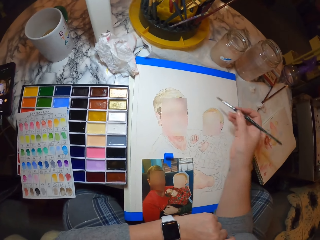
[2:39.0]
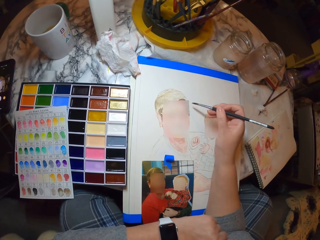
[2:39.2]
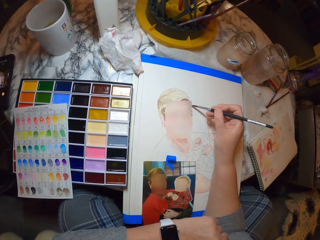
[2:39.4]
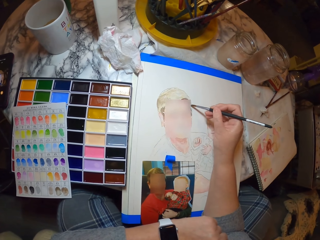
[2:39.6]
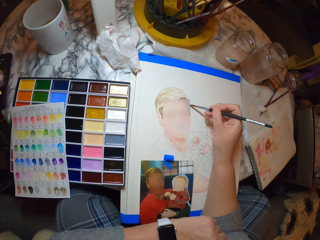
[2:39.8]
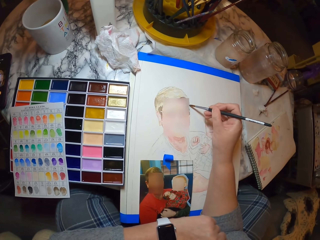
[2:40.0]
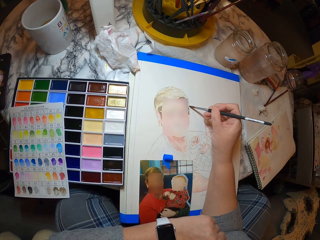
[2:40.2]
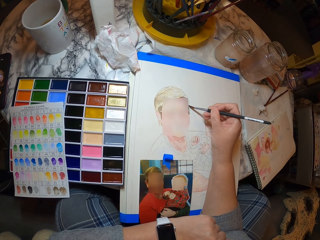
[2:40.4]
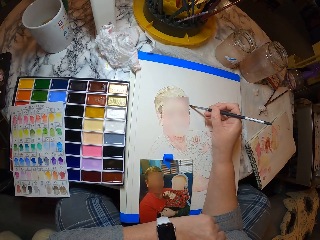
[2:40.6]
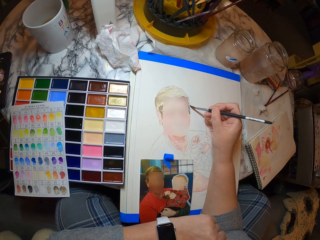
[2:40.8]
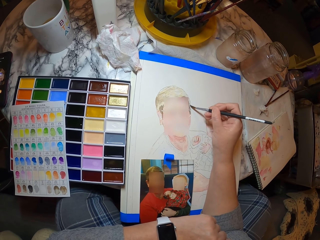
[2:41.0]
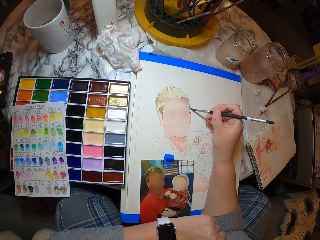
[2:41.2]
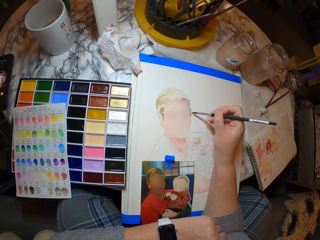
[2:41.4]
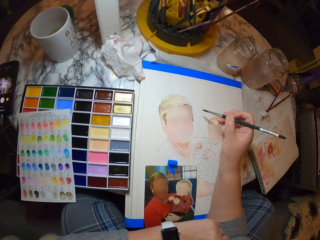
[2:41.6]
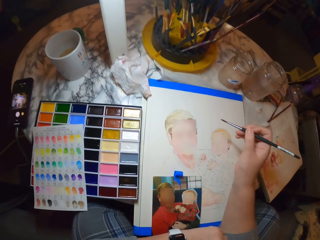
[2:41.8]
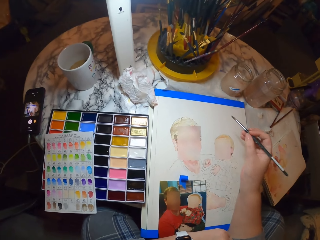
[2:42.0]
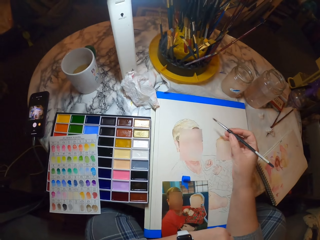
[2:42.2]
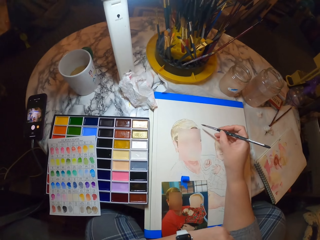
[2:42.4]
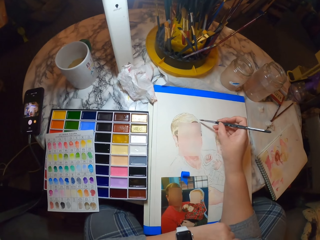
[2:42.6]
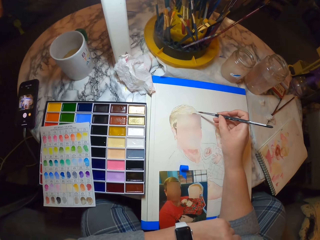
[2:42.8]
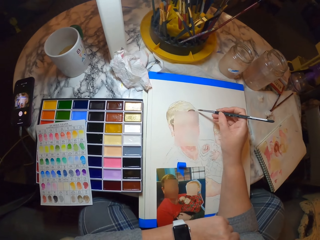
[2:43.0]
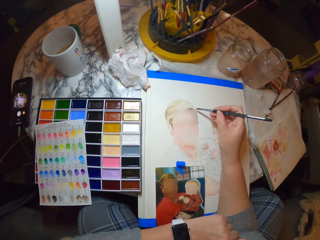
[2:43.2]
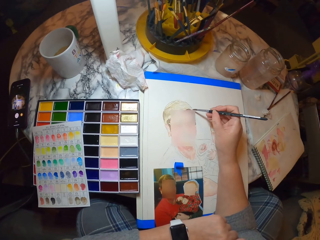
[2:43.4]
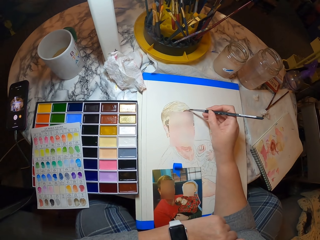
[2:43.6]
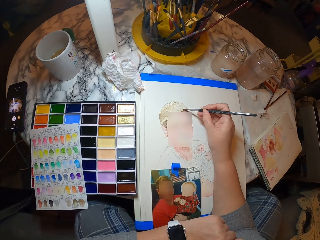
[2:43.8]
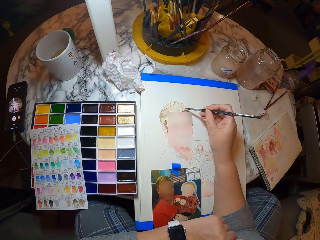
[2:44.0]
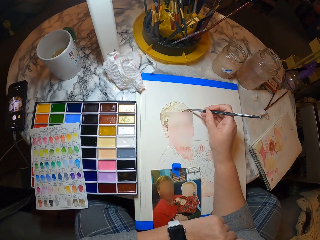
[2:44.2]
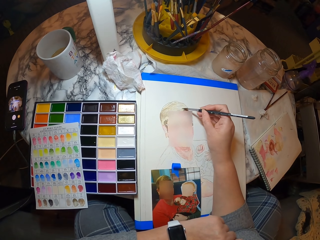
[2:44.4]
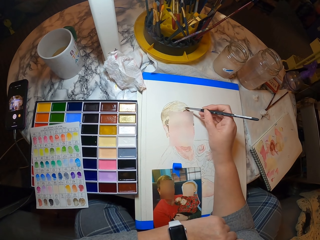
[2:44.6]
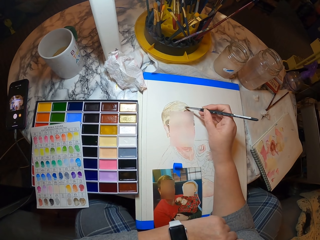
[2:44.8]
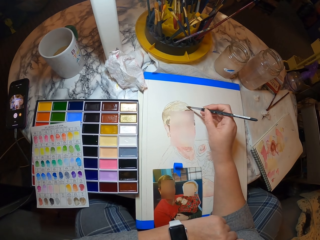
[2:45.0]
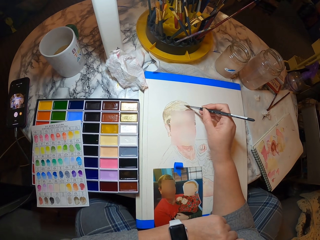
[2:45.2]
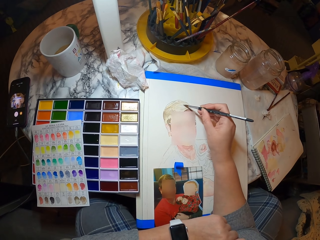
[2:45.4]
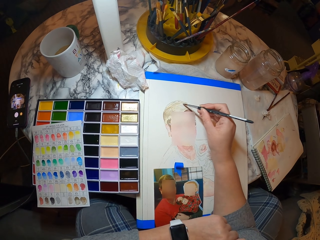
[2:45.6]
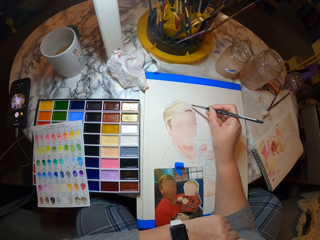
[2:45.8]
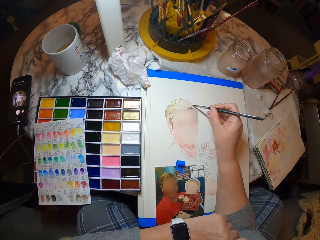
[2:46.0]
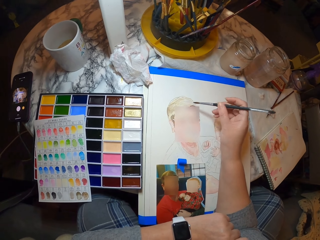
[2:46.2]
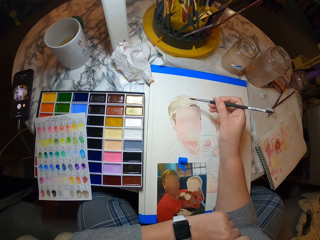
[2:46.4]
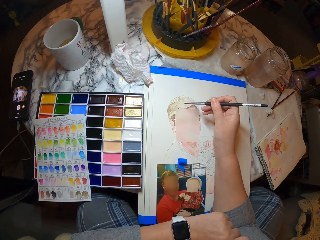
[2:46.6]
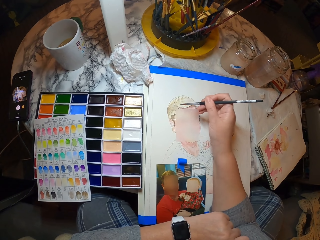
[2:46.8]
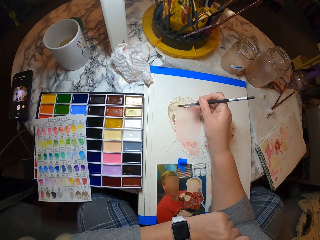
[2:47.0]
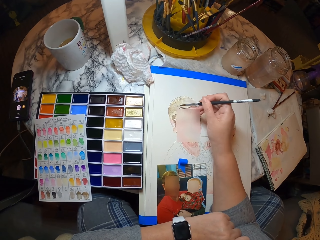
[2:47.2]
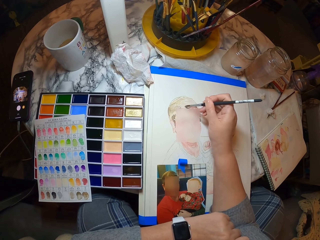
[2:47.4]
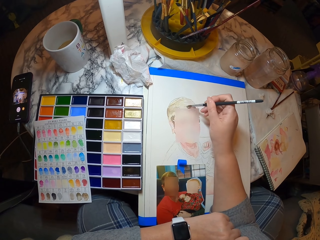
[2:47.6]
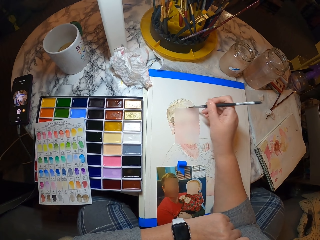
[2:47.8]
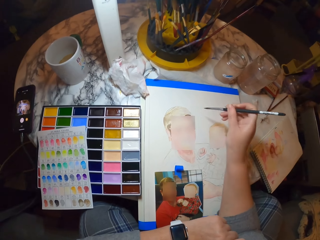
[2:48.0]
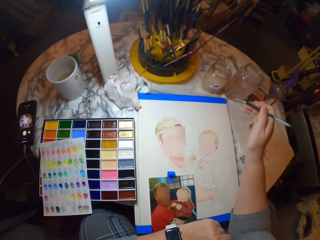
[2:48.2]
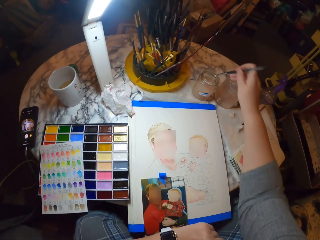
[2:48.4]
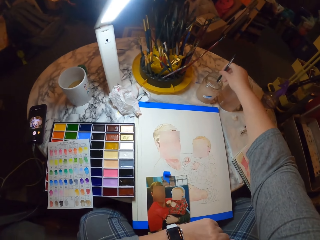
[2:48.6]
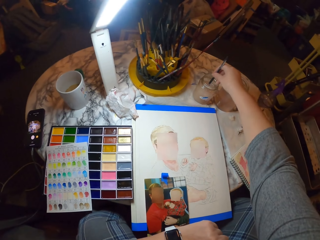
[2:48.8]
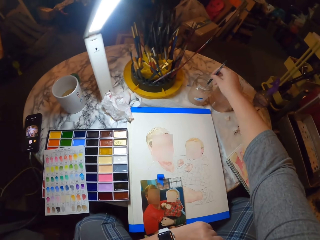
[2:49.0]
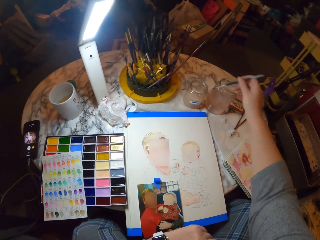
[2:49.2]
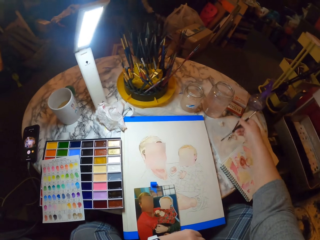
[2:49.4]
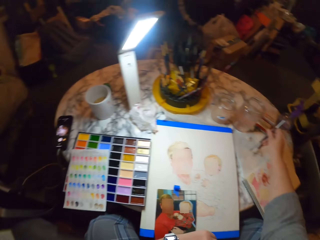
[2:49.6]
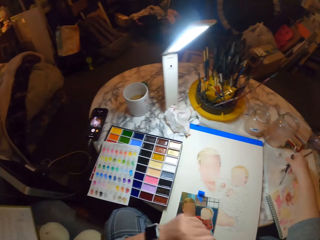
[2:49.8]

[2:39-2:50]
The camera wearer paints the drawing. They clean the painting brush. They dip the brush in water.
